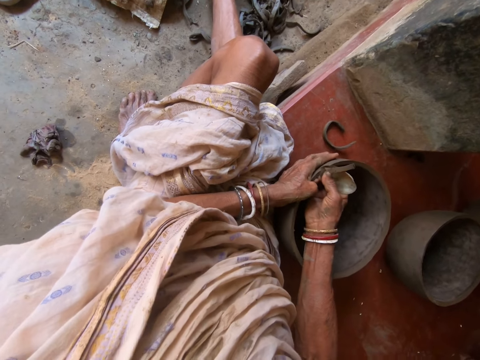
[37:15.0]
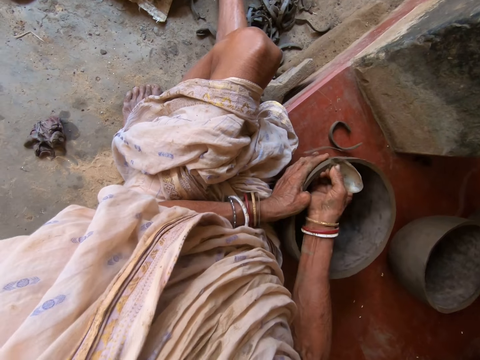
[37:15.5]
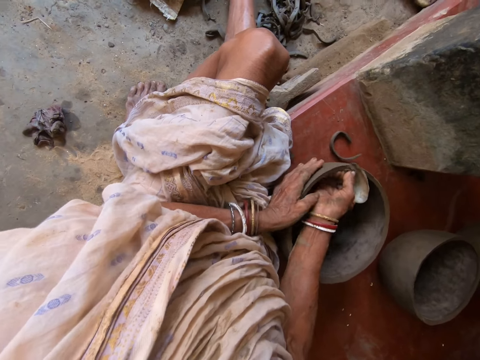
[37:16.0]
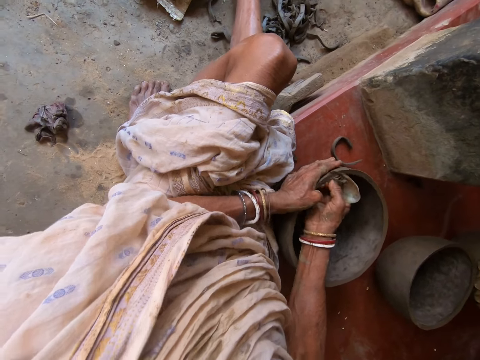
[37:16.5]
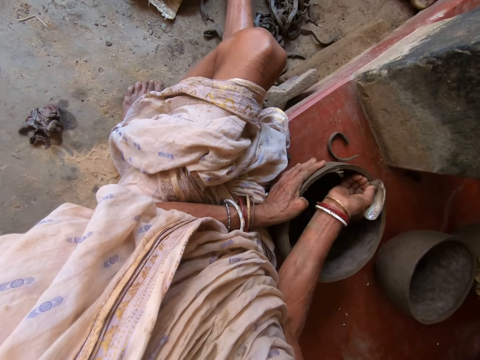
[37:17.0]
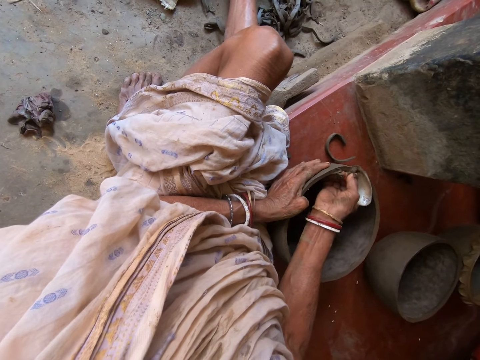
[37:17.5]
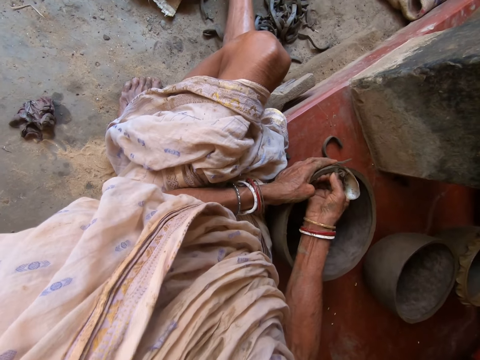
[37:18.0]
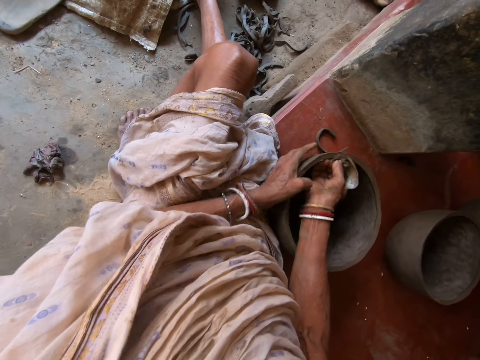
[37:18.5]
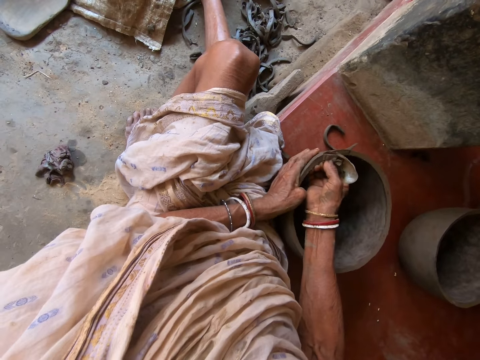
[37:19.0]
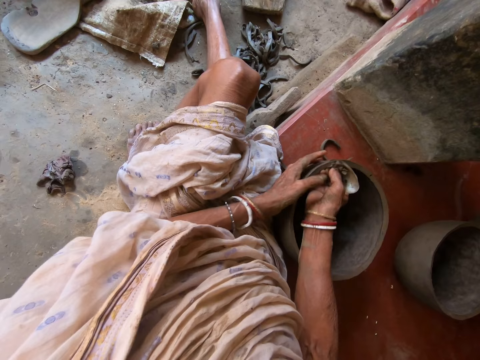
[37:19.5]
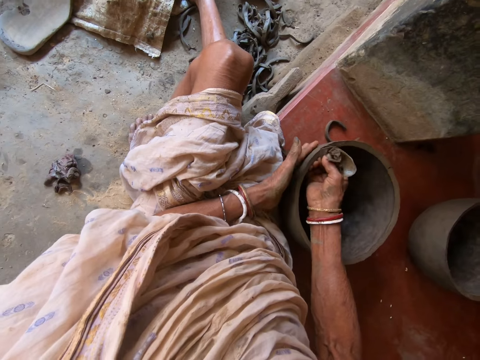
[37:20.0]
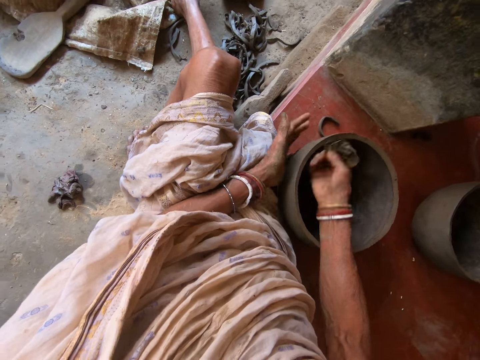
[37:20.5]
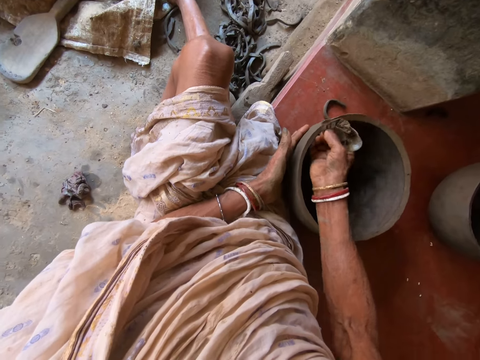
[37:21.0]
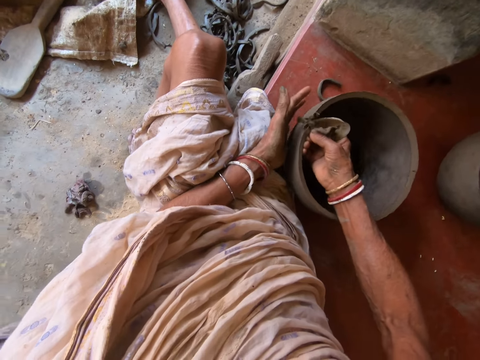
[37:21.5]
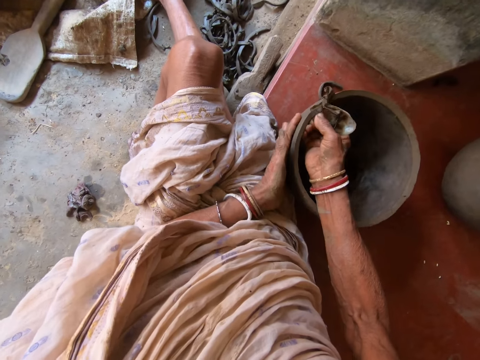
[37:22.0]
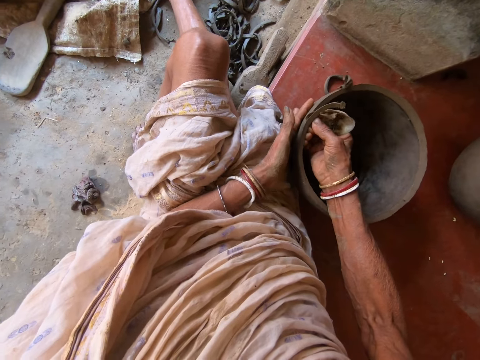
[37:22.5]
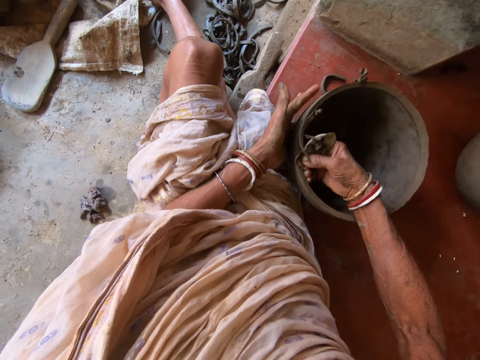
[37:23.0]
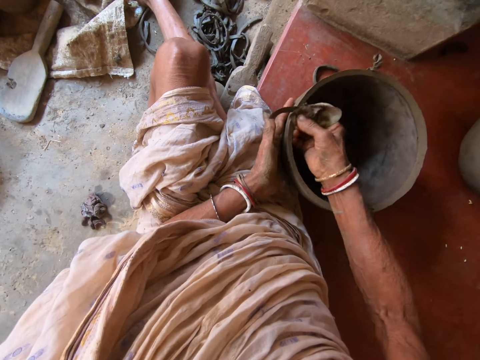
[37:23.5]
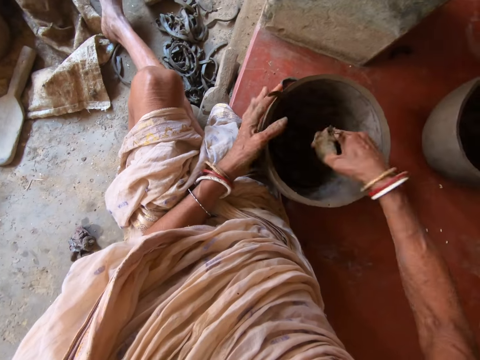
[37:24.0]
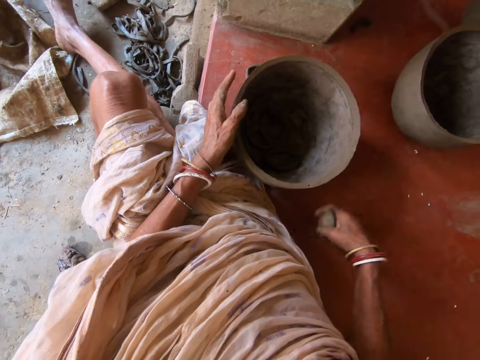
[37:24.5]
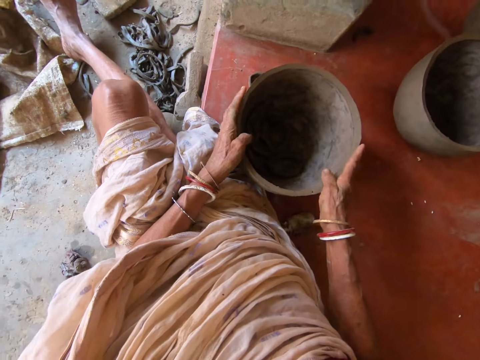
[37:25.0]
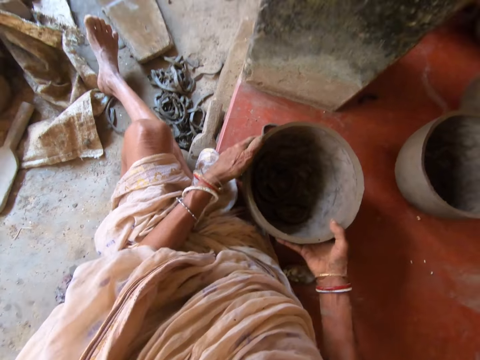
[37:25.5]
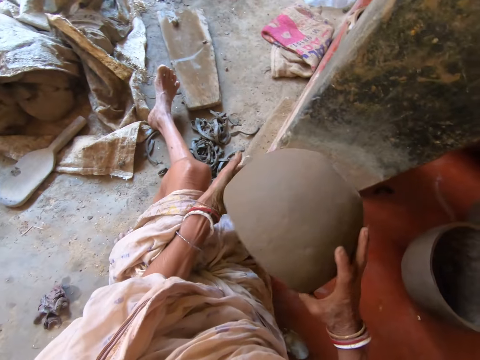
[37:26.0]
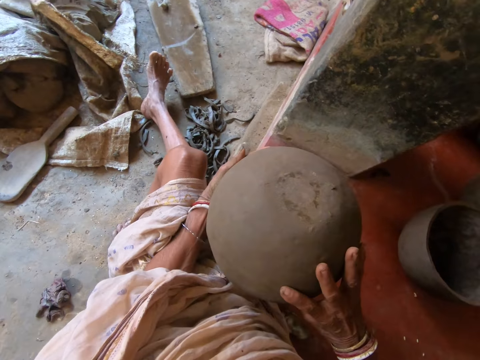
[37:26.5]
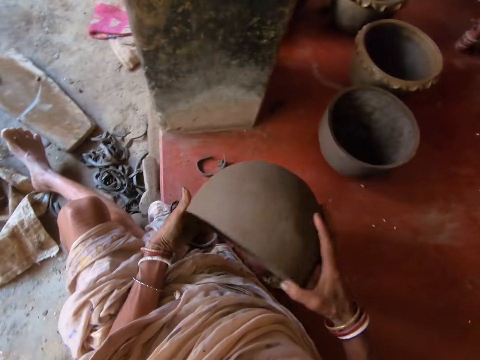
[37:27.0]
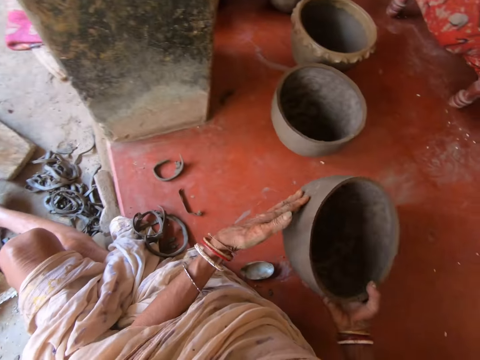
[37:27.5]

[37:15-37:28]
The camera wearer drops the carvings on the metal scrap in her right hand into the bowl on the floor. She drops the metal scrap on the floor with her right hand. She tilts the bowl with both hands. She picks the bowl from the floor with both hands.

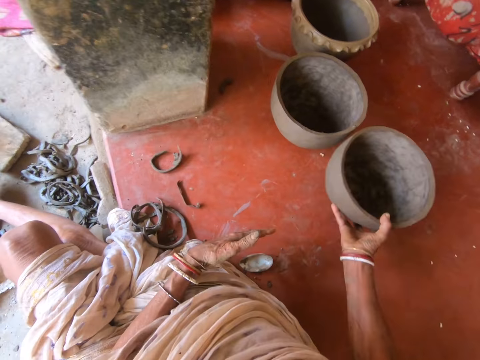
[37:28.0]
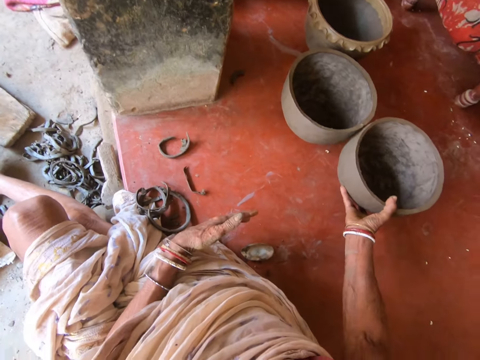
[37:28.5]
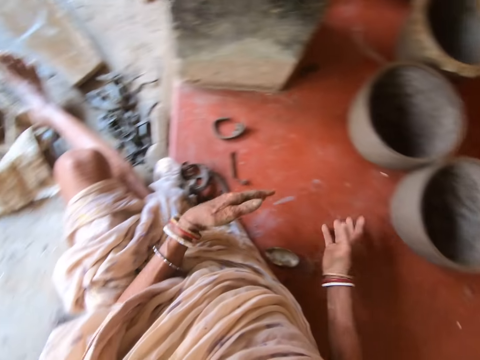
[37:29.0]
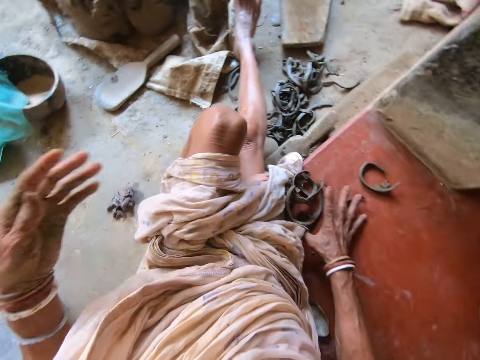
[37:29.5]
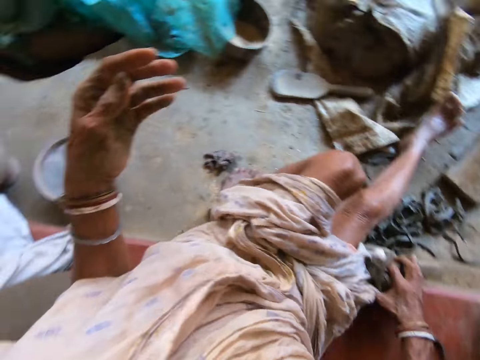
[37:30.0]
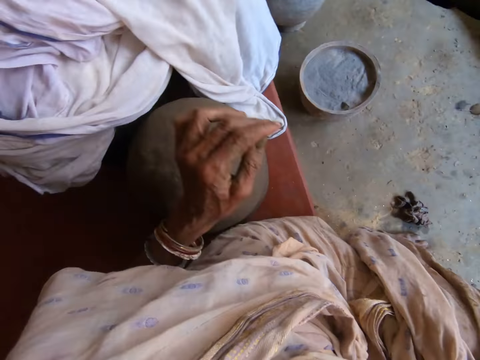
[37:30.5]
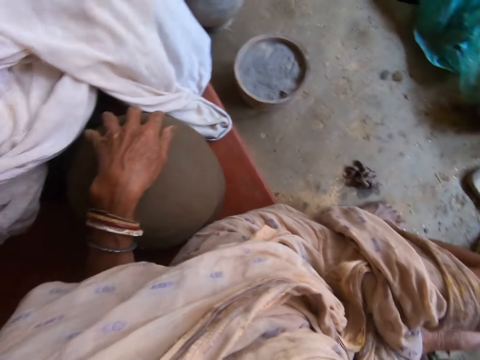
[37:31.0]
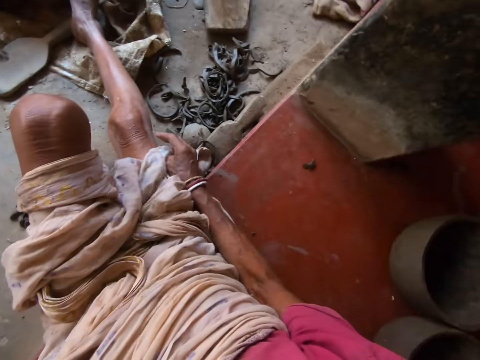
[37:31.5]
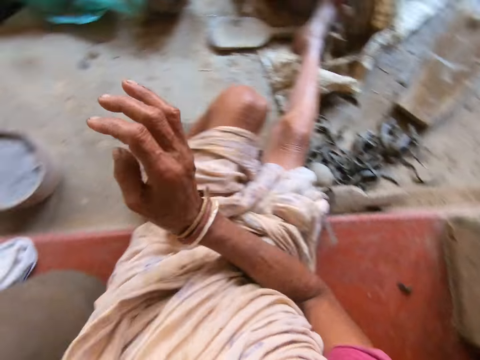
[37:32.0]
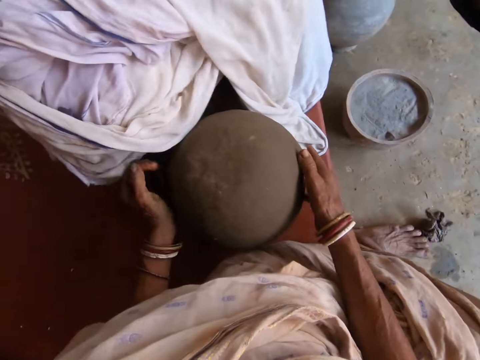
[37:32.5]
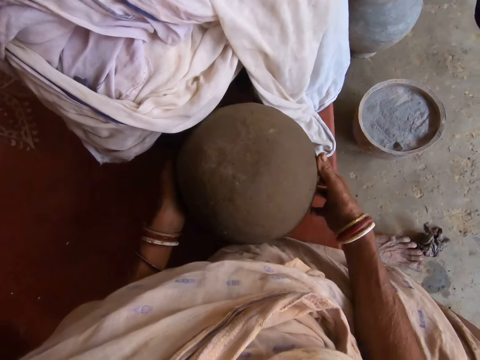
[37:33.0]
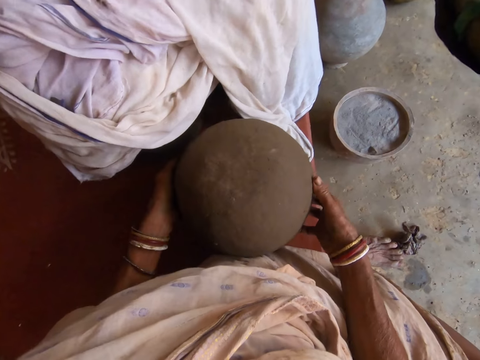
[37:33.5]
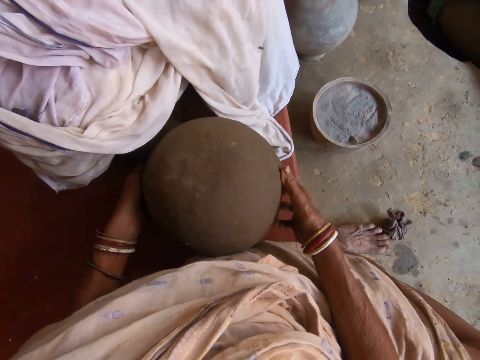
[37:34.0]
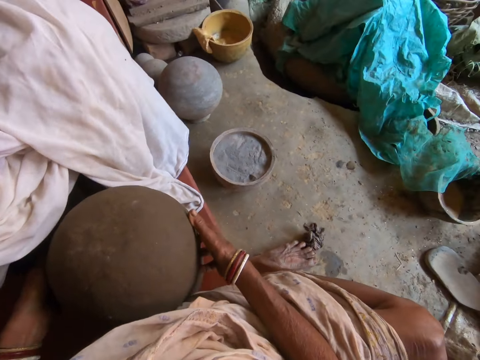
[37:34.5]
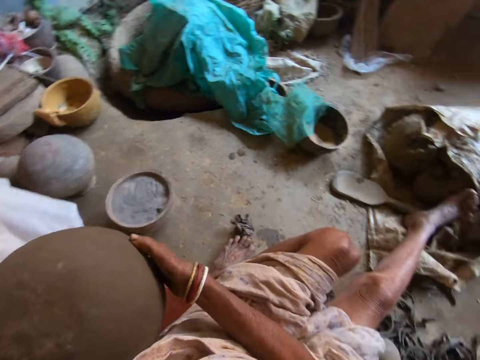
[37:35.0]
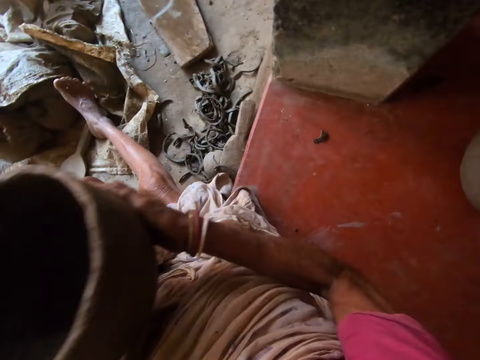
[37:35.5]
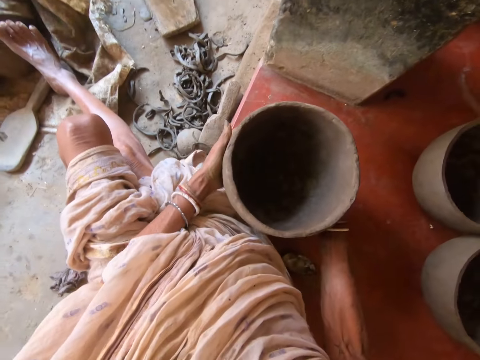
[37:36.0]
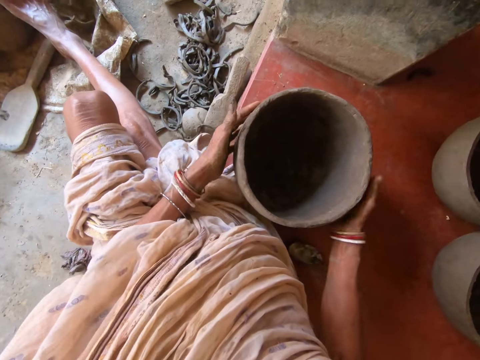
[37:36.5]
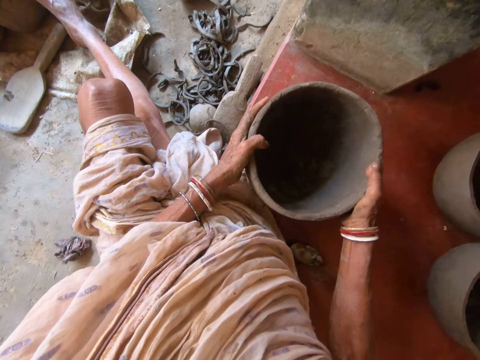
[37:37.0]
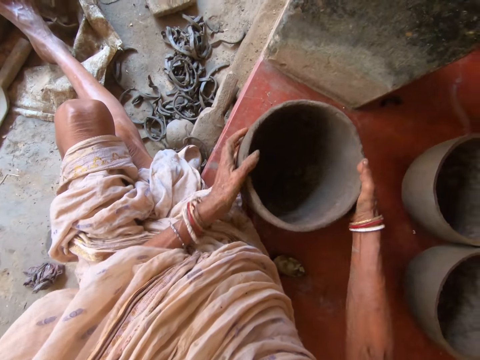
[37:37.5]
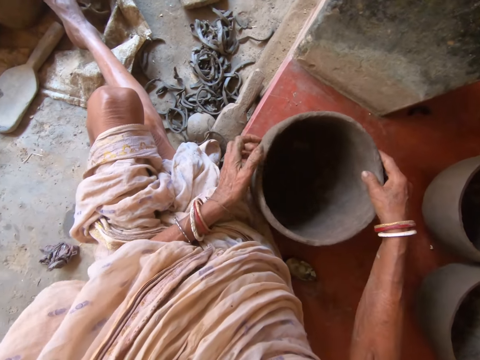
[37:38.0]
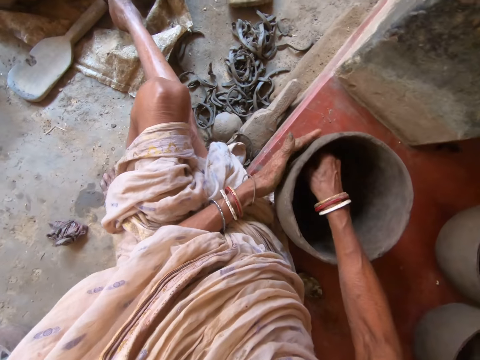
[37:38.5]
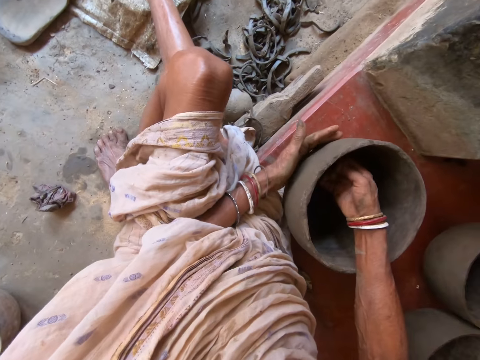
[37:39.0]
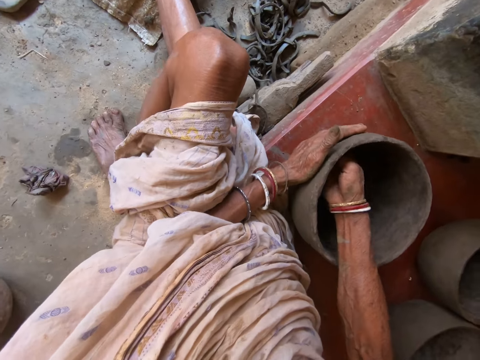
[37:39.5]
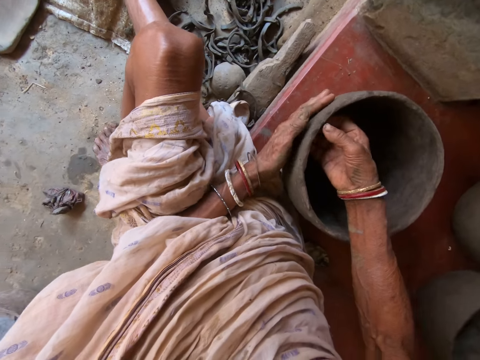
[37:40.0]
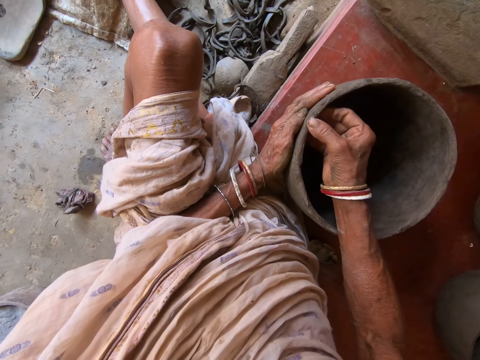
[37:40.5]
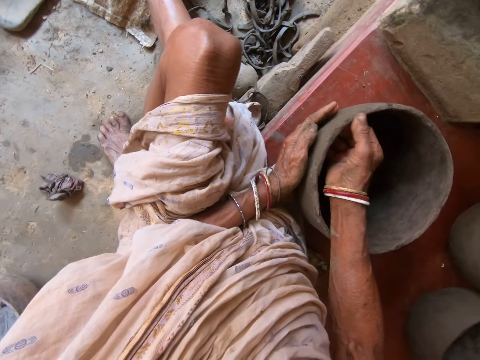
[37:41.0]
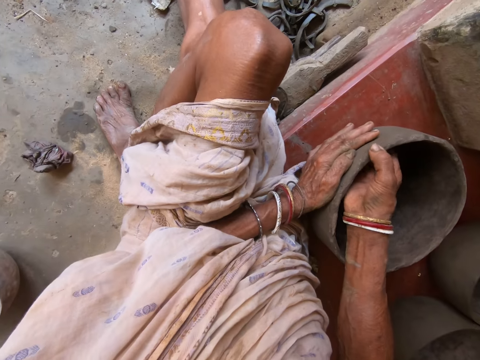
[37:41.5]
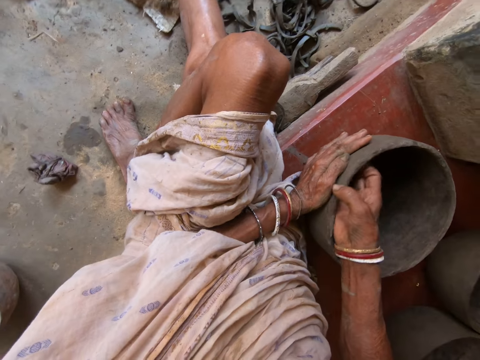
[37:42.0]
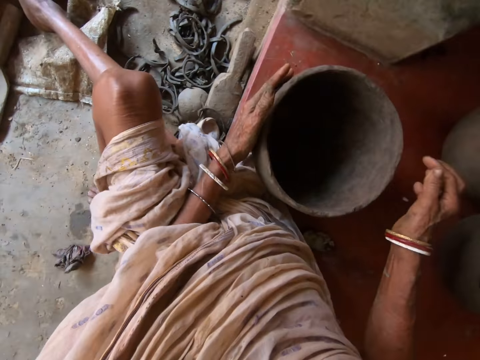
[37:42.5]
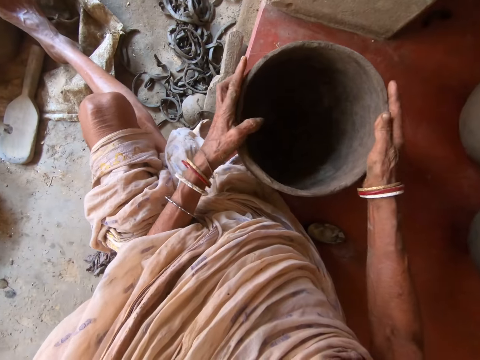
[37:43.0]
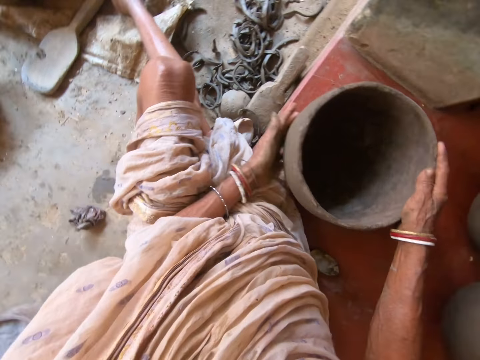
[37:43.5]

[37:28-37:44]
The camera wearer drops the bowl aside on the floor with her right hand. She moves the carving aside on the floor with her right hand. She converses with a male. She puts her left hand on the bowl on the floor. She picks the bowl from the floor with both hands. She drops the bowl on the floor with both hands. She hits the bowl on the floor with both hands. She rotates the bowl on the floor with both hands. She tilts the bowl with her hands, adjusts the bowl with her hands, and shapes the bowl on the floor with both hands.
